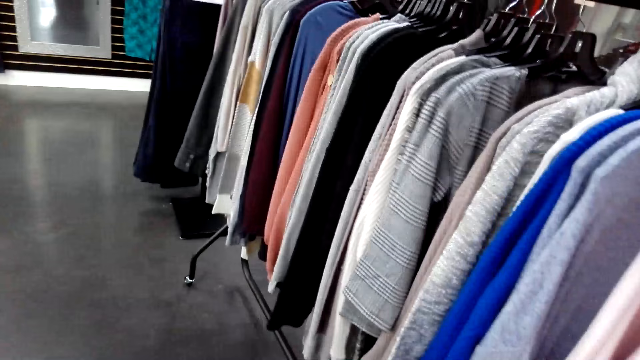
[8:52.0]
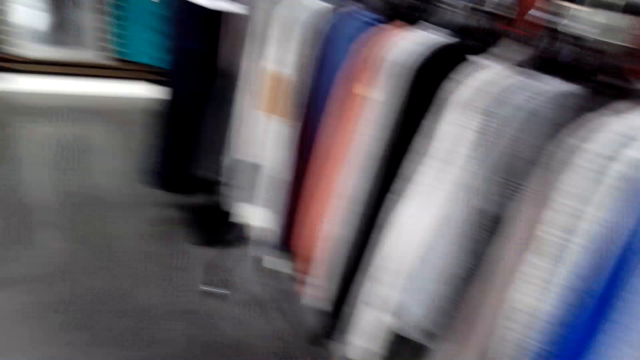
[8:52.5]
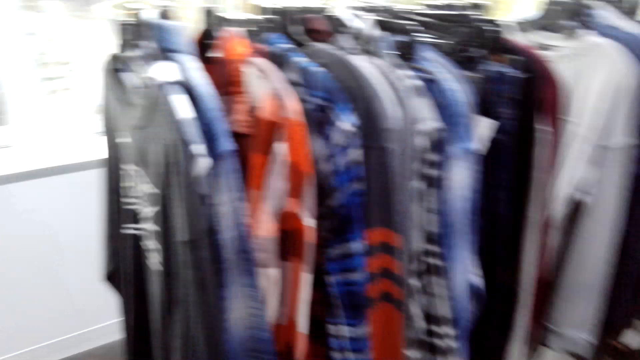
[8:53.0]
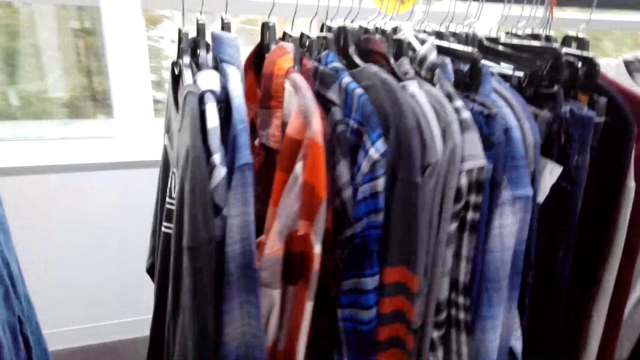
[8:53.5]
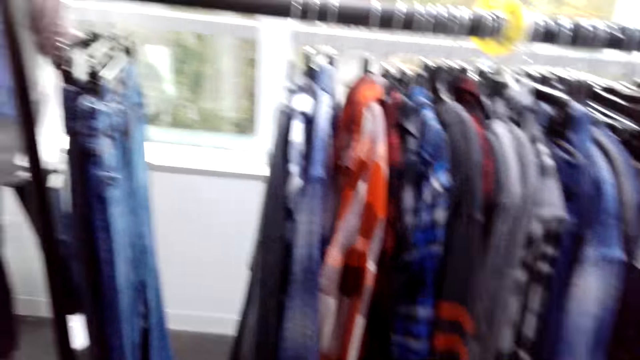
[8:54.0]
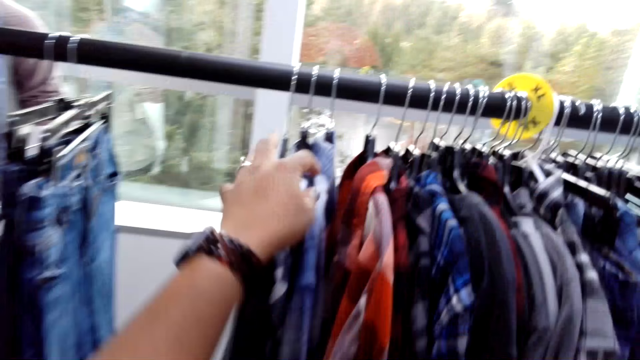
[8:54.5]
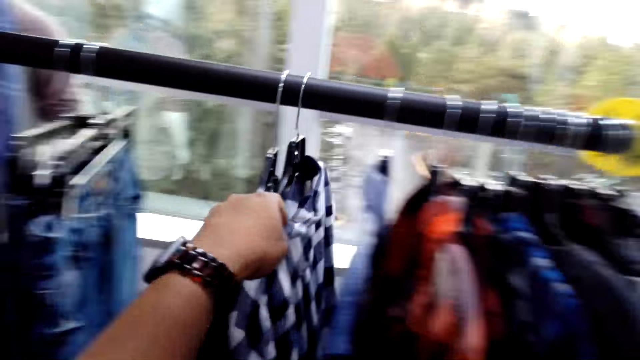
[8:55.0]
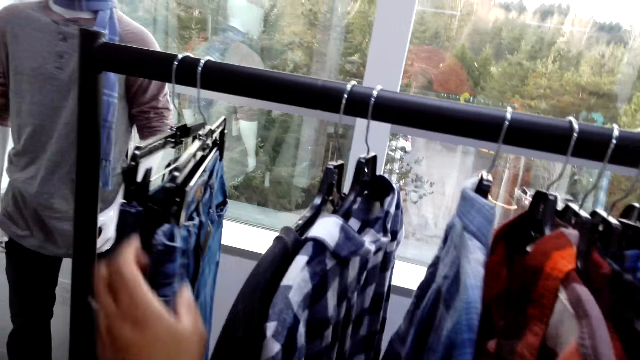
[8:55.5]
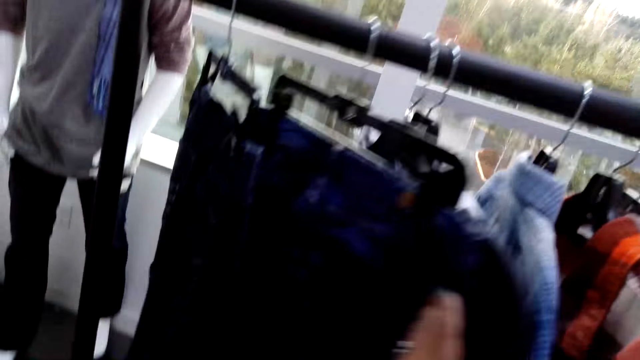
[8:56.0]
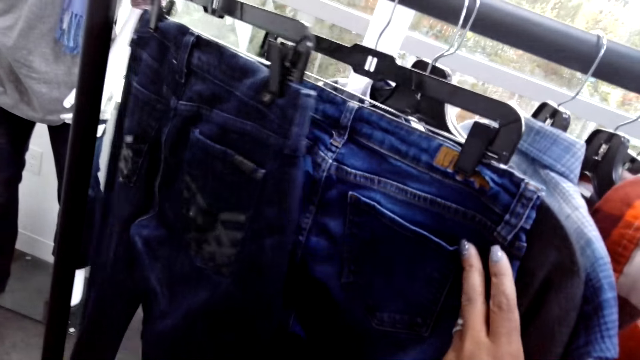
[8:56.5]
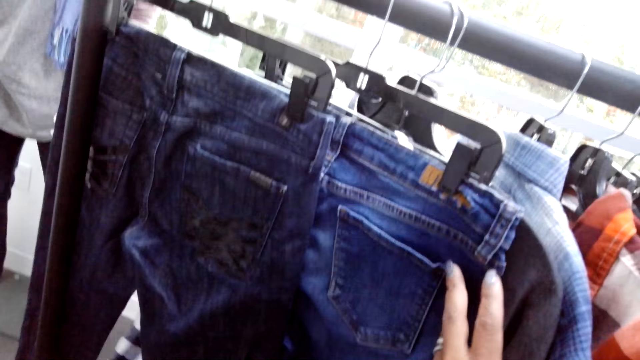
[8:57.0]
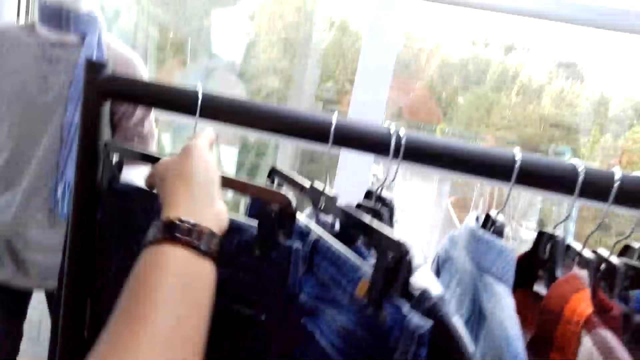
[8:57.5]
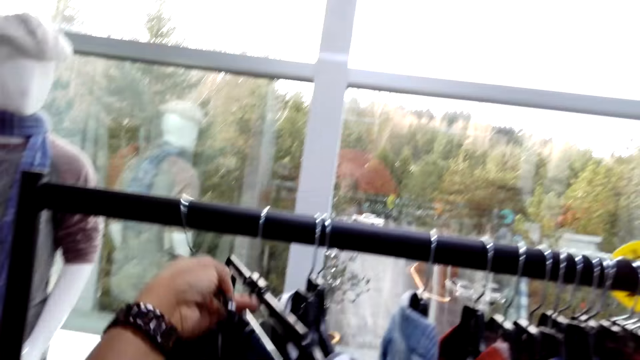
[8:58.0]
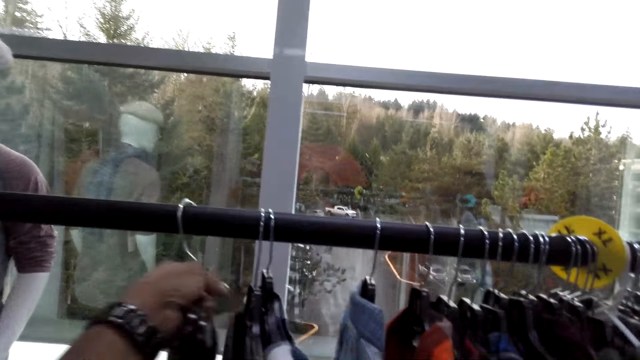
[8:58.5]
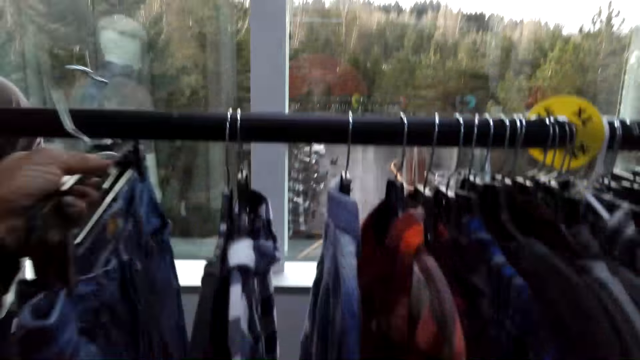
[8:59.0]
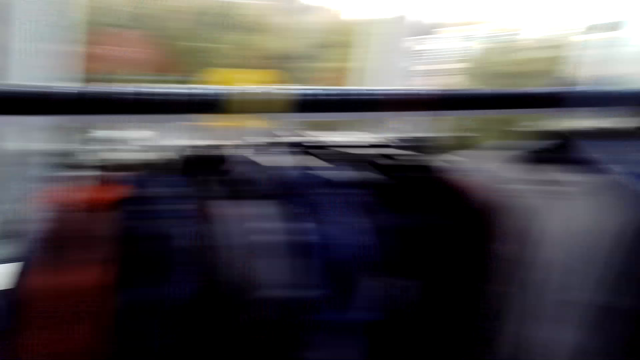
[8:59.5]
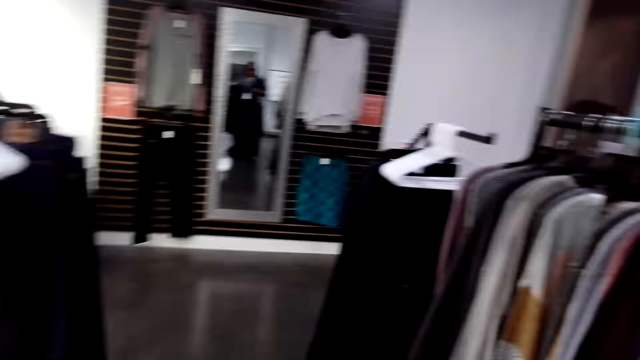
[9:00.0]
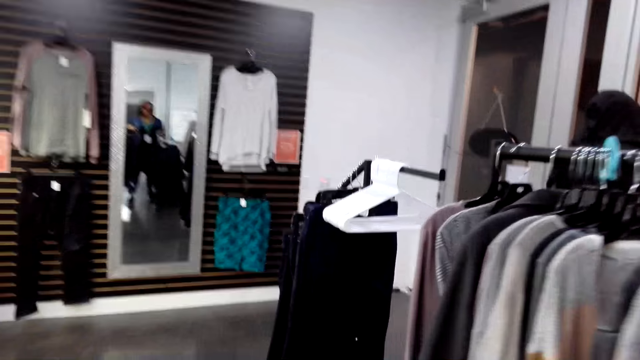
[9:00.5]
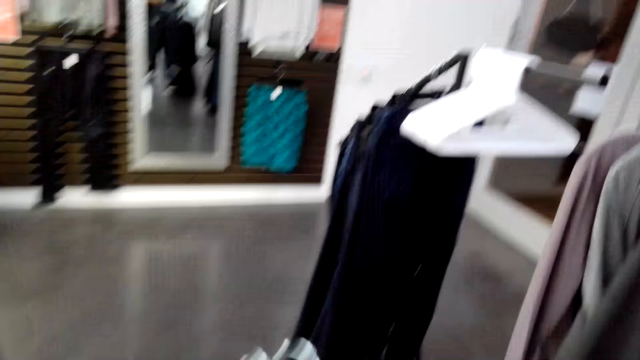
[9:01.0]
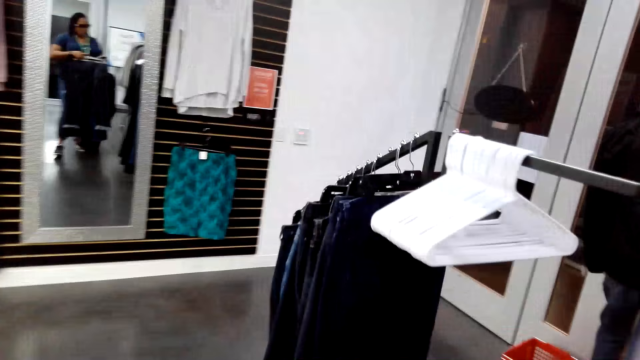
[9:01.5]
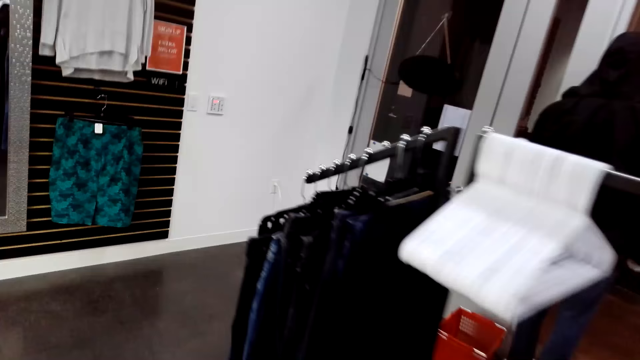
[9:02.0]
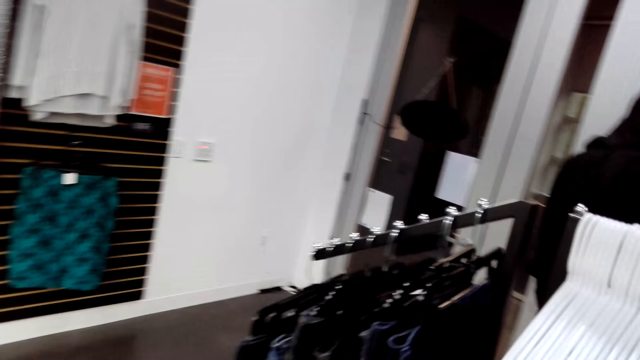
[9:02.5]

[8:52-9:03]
The camera wearer holds clothes on hangers. They turn to the side. They walk around. They check the clothes on the display rack. They hold the clothes on hangers. They pick trousers from the display rack. They turn to the side. They walk around.

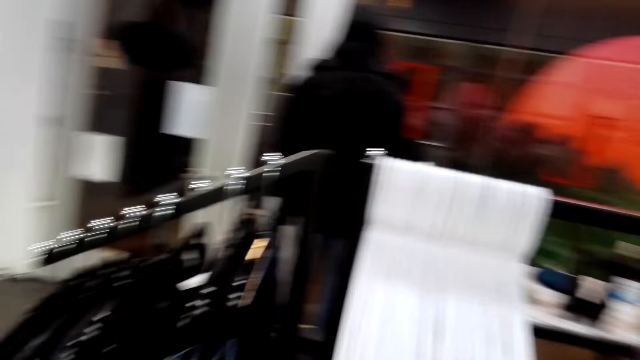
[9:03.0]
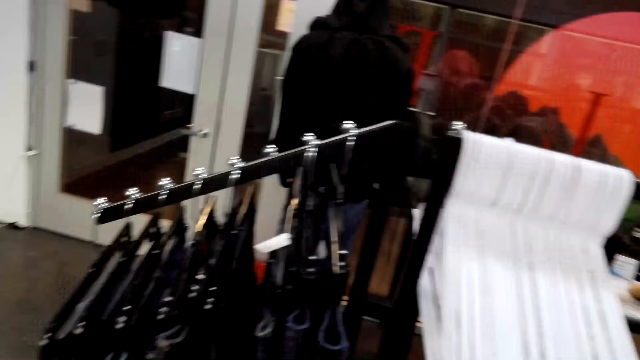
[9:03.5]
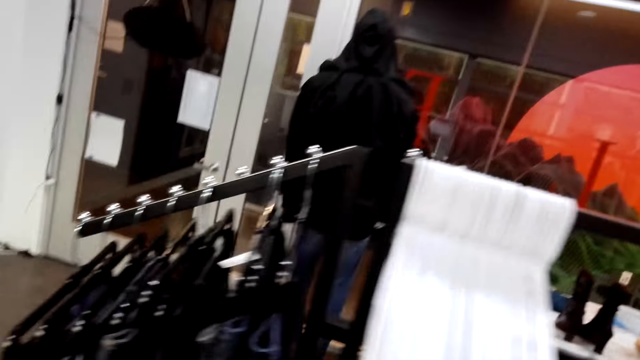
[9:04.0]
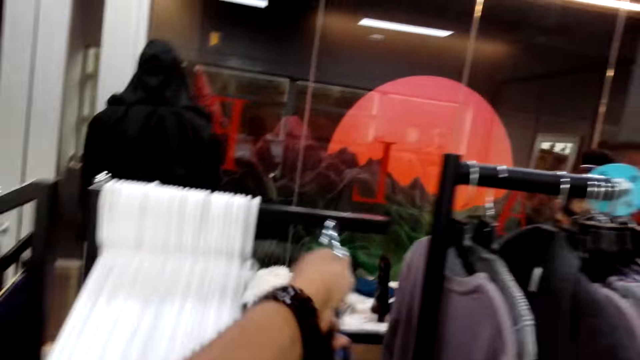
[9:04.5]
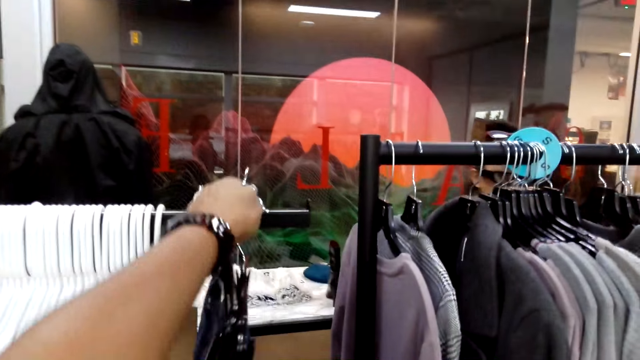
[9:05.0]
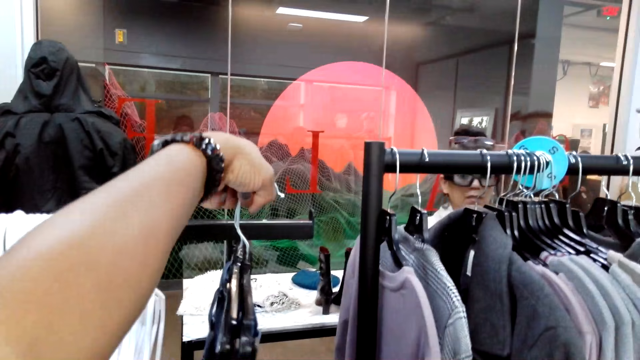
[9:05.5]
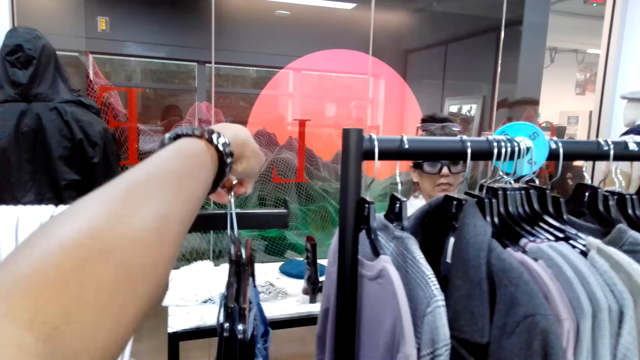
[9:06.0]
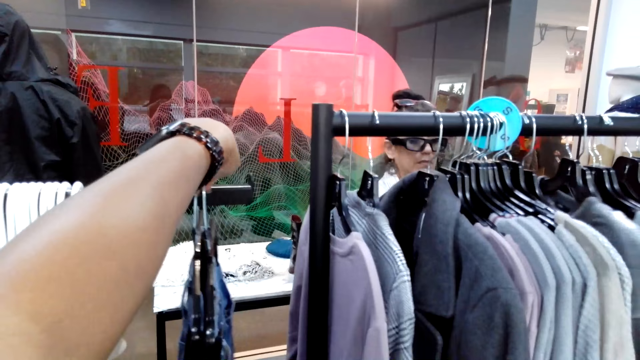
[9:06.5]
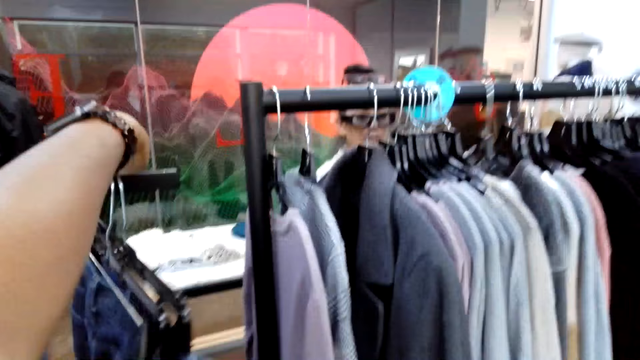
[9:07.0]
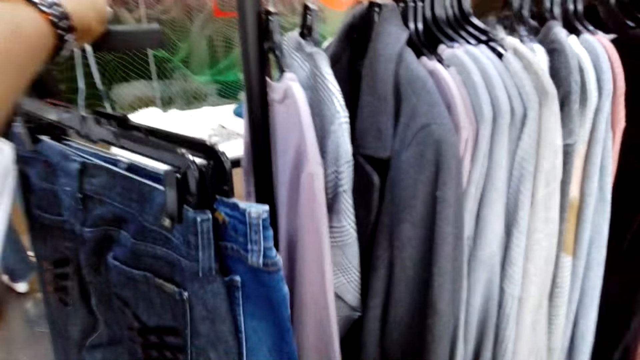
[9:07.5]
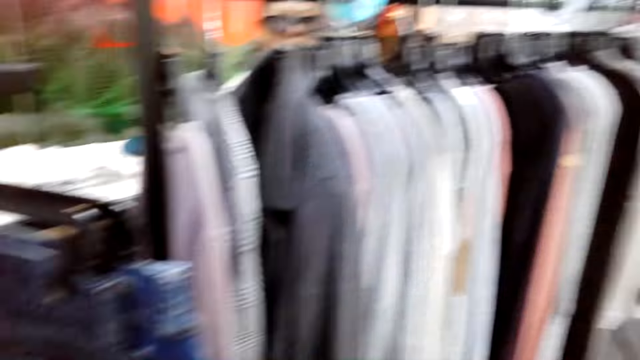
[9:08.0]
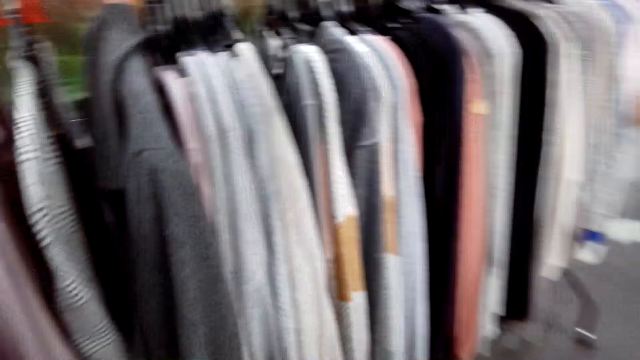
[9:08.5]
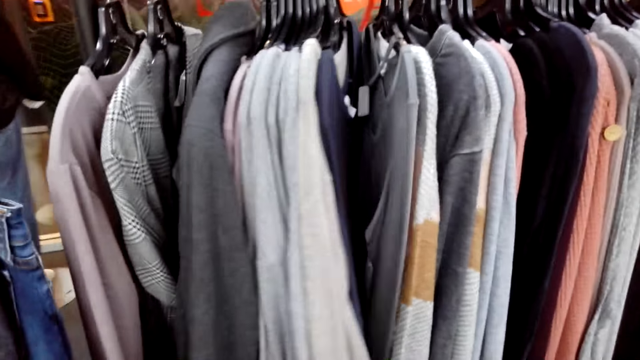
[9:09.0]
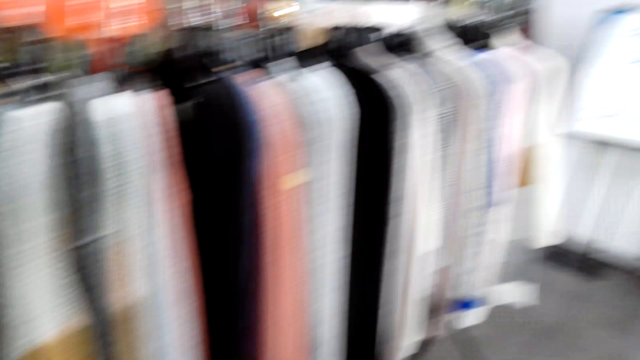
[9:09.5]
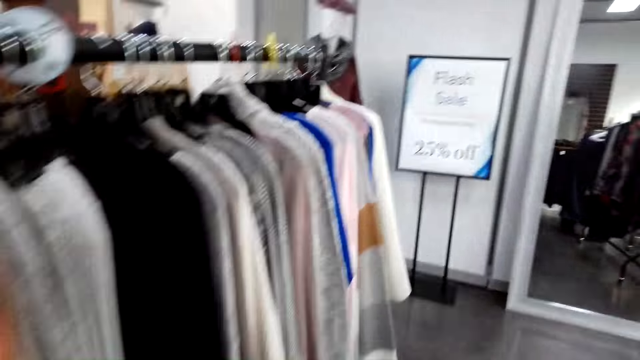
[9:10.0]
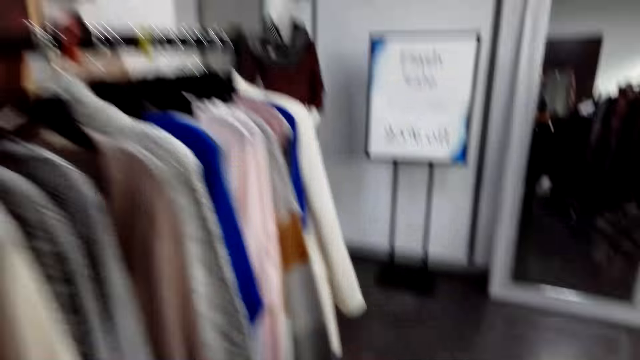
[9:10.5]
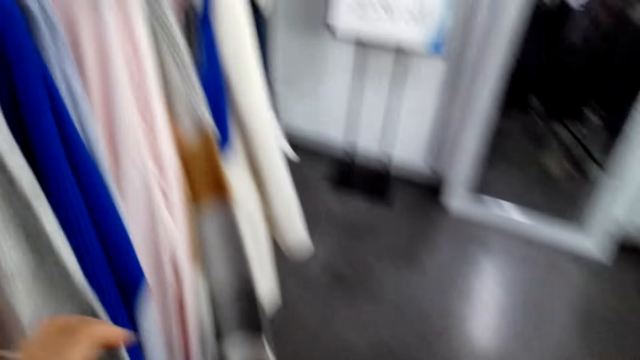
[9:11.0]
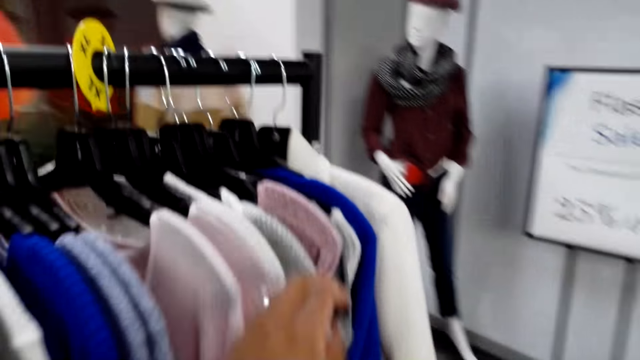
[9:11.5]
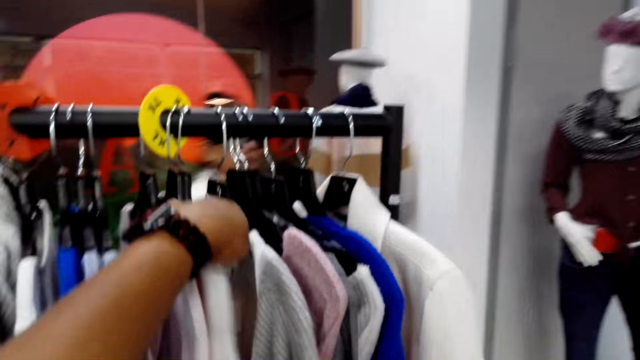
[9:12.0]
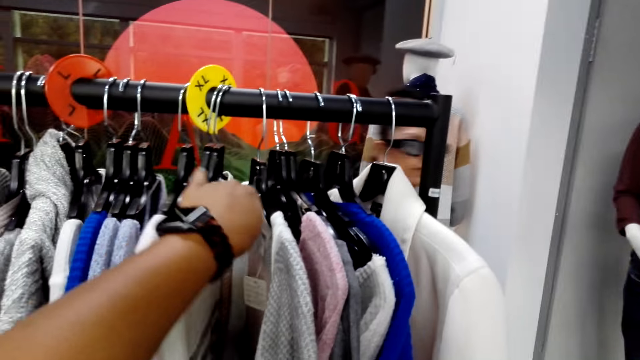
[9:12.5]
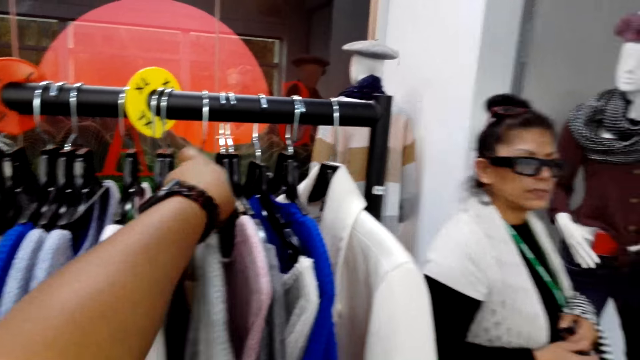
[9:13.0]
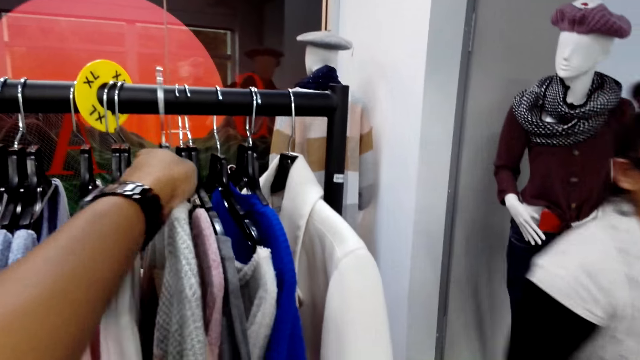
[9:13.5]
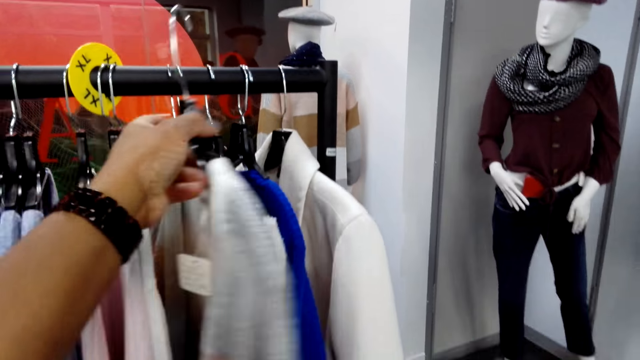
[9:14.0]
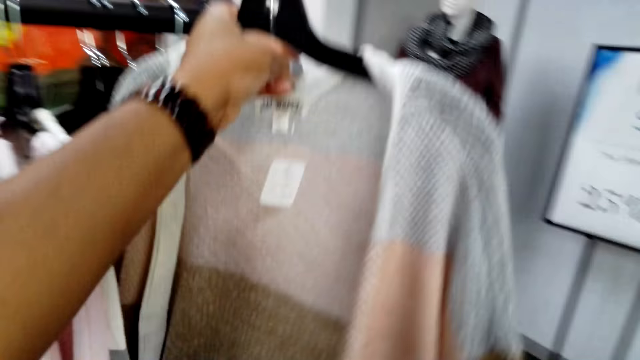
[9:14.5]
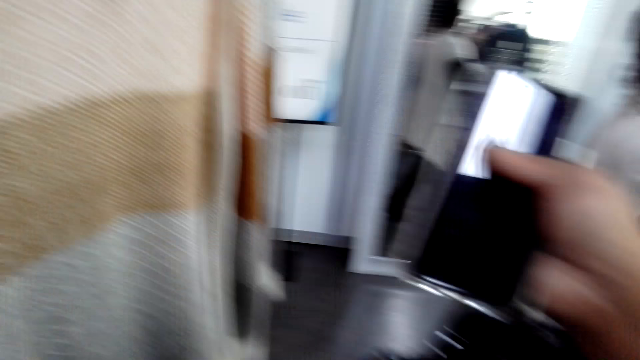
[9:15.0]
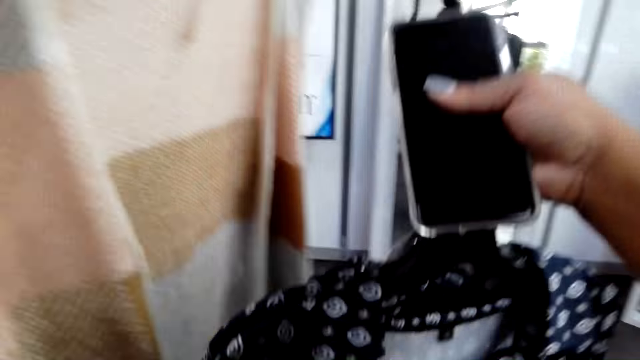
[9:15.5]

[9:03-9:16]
The camera wearer turns to the side. They put the trousers on the display rack. They put a hanger on a rod. They turn to the side. They walk around. They turn to the side. They walk around. They pick a cloth from the display rack. They hold clothes on hangers. A man walks around. The camera wearer holds the clothes on hangers. They hold a phone.
